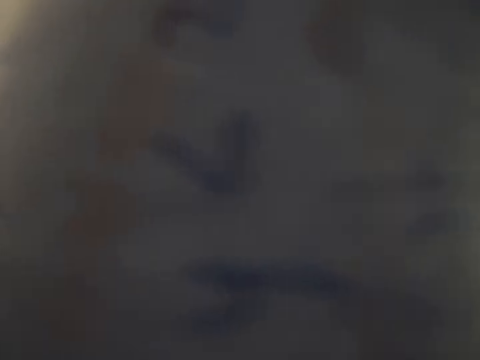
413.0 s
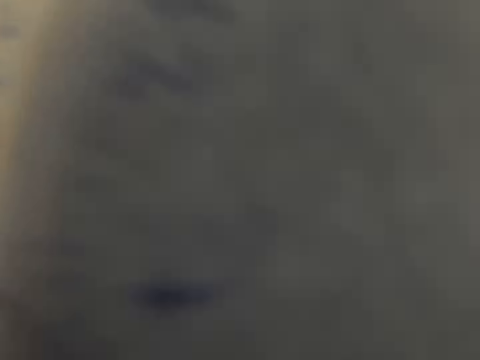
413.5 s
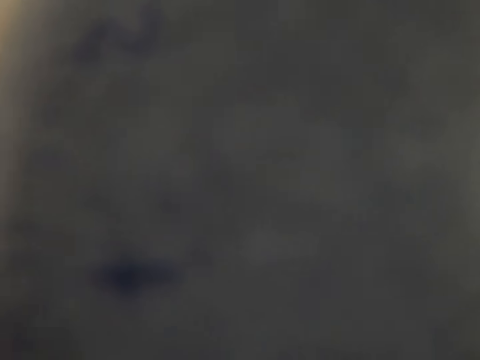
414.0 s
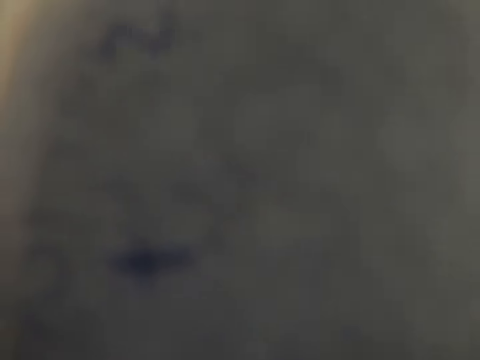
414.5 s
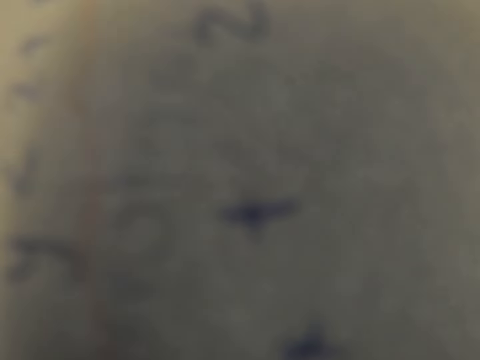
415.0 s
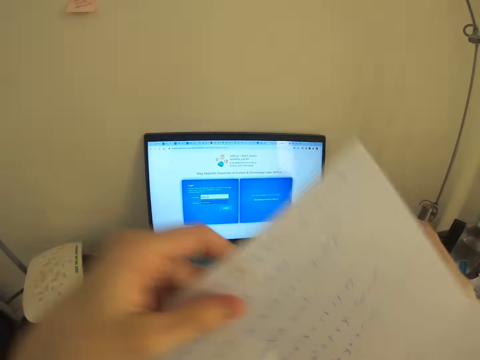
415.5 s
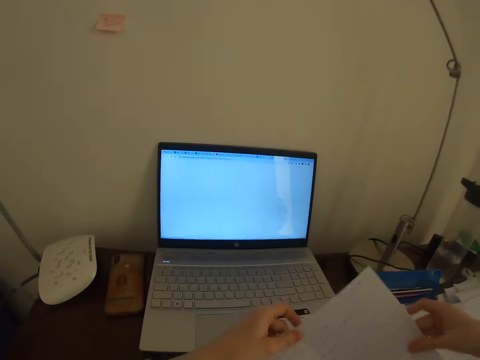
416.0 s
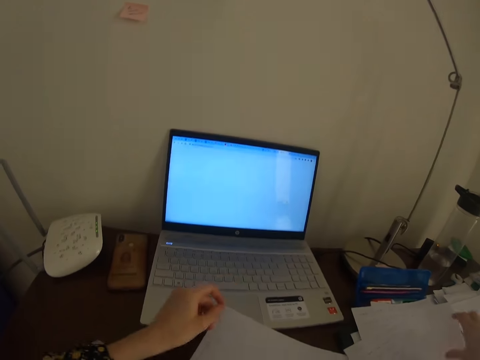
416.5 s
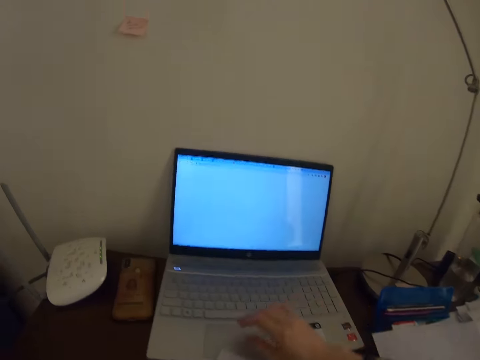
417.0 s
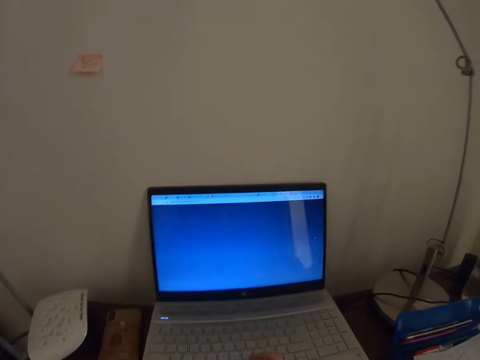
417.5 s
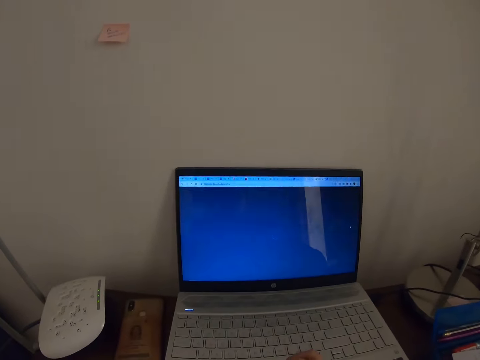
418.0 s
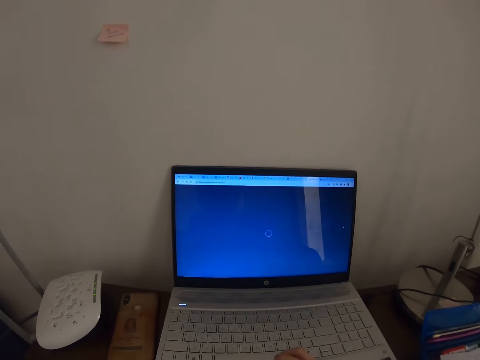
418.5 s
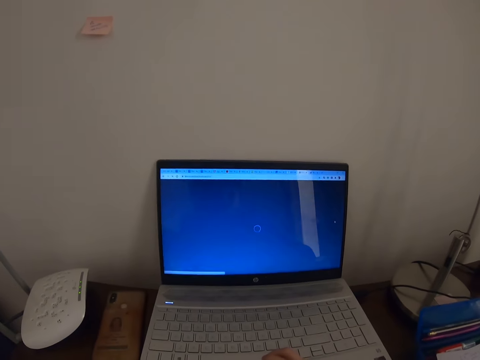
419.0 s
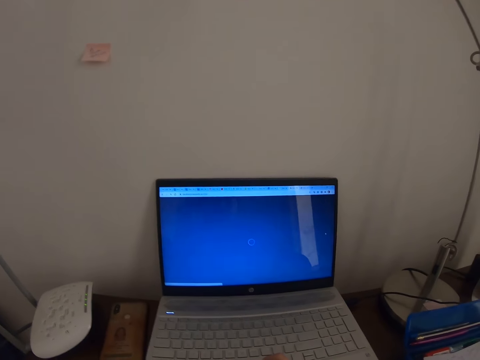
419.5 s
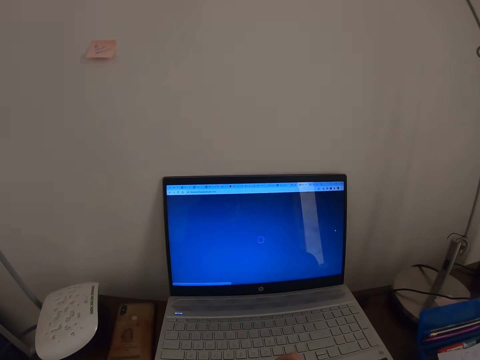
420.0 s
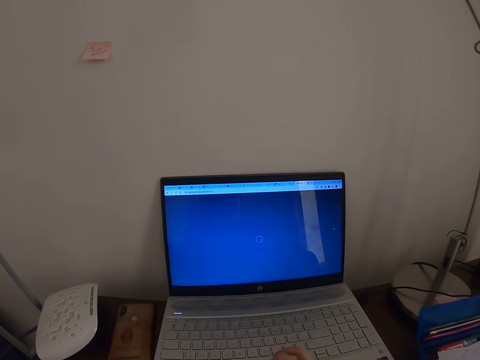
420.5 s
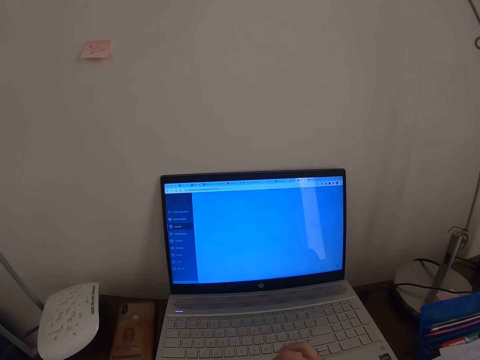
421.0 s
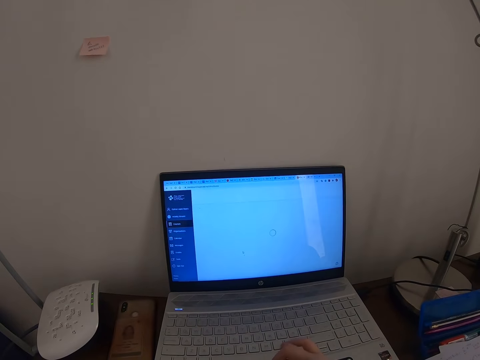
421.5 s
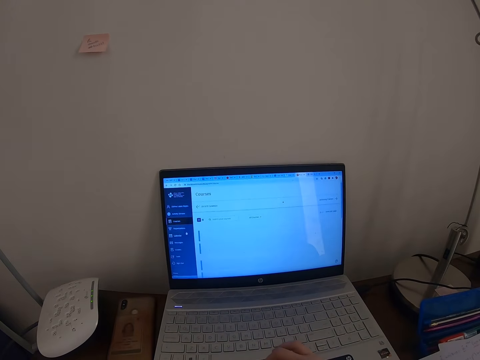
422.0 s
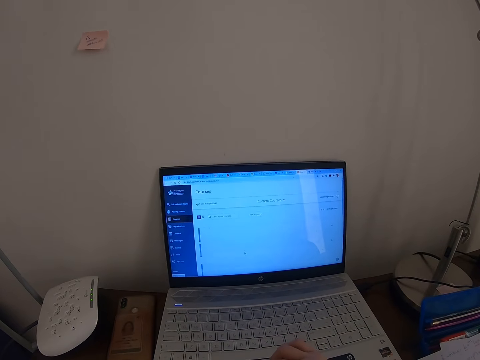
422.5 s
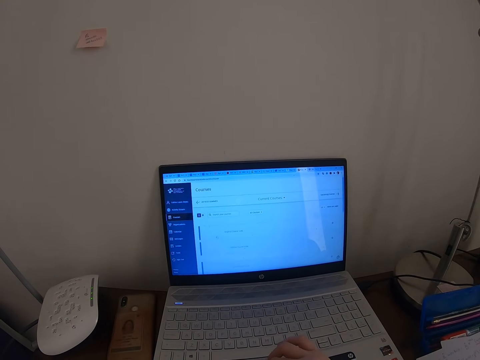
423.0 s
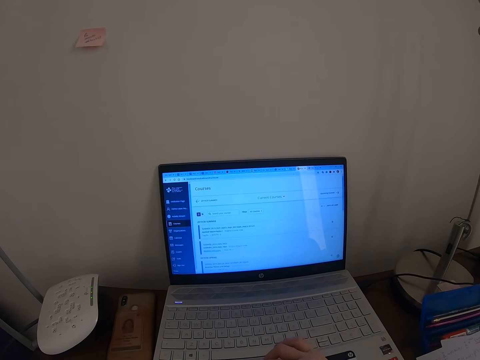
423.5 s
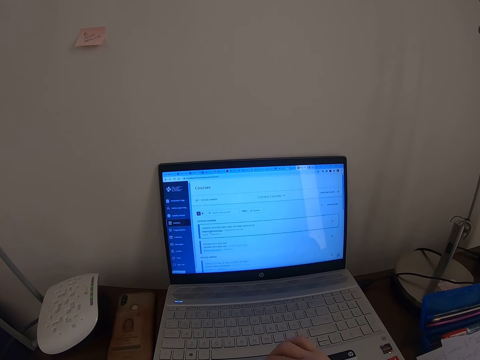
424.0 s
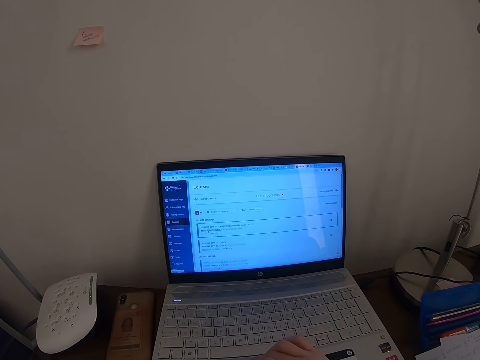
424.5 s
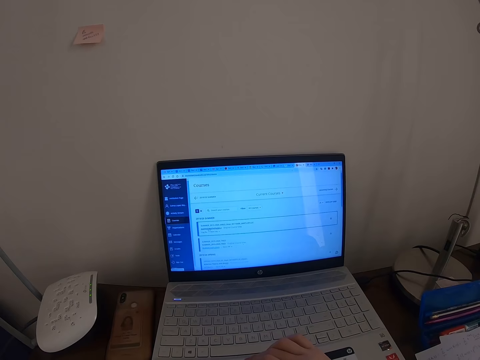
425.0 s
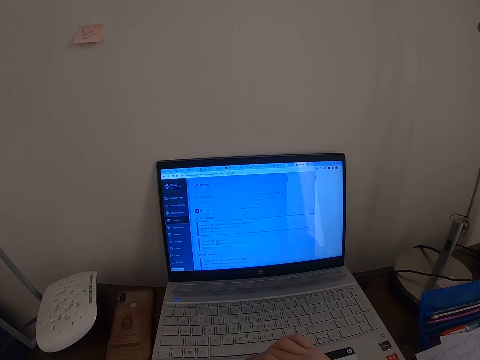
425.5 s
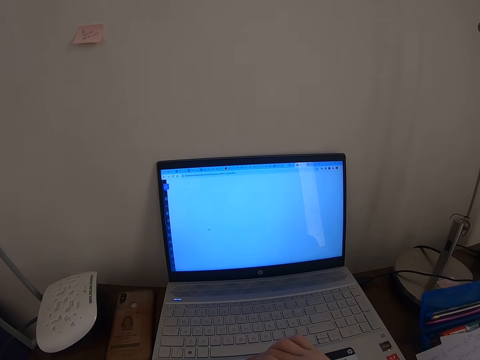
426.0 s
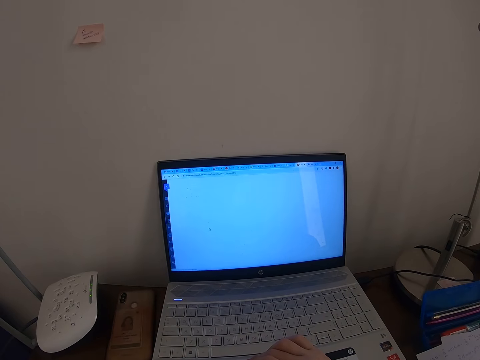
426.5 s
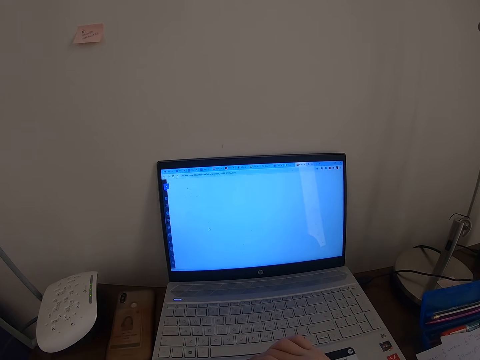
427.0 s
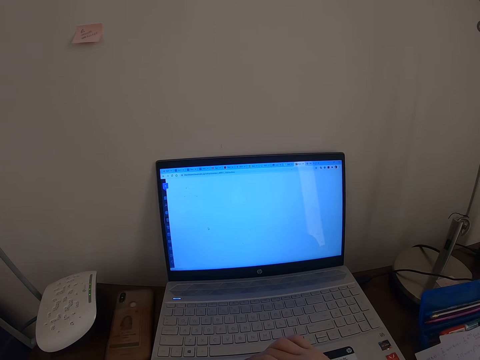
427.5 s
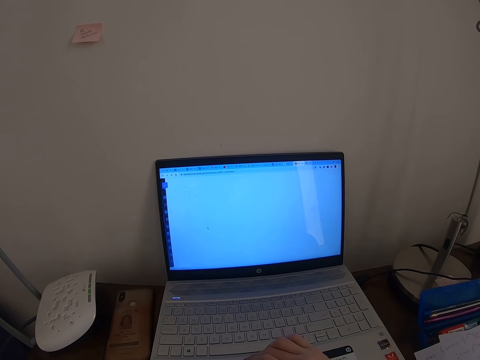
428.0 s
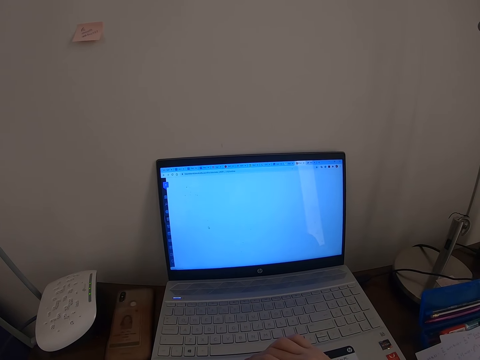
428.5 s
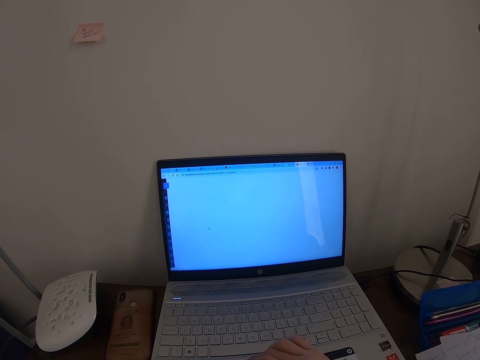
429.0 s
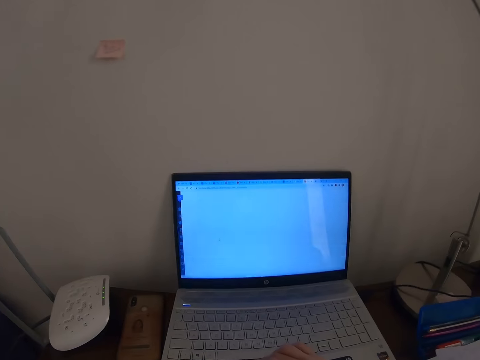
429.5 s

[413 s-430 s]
The camera wearer holds the paper with both hands. They put the paper aside. They touch the laptop. They operate the laptop. They look at the laptop. They press the laptop.

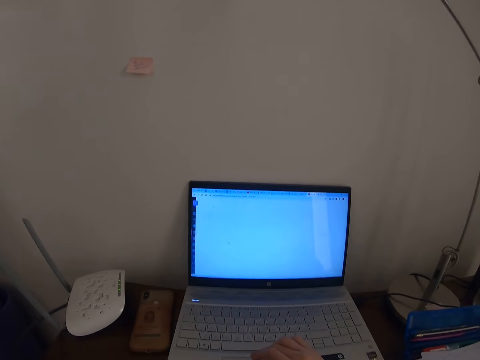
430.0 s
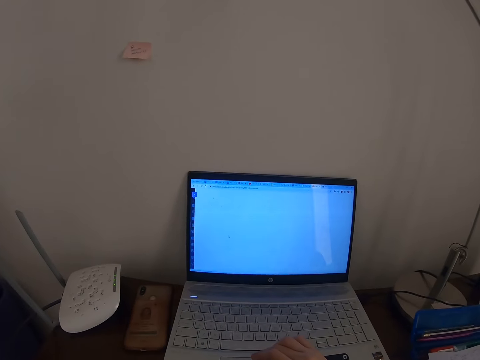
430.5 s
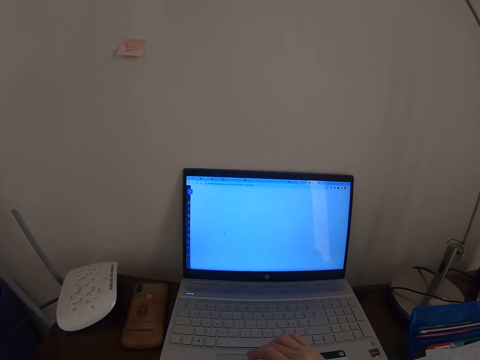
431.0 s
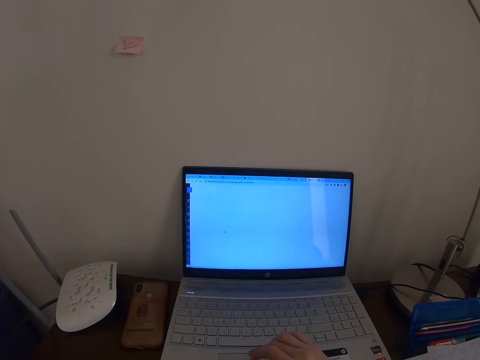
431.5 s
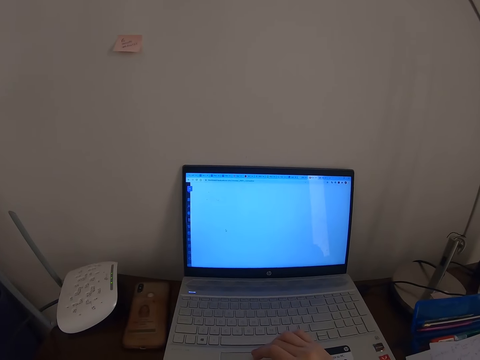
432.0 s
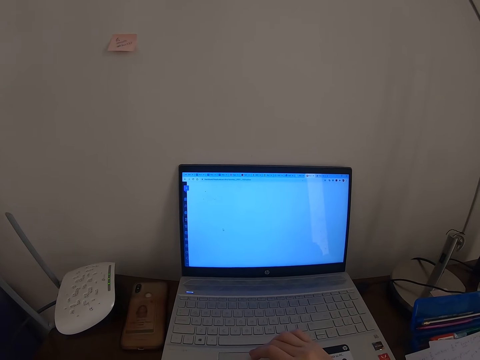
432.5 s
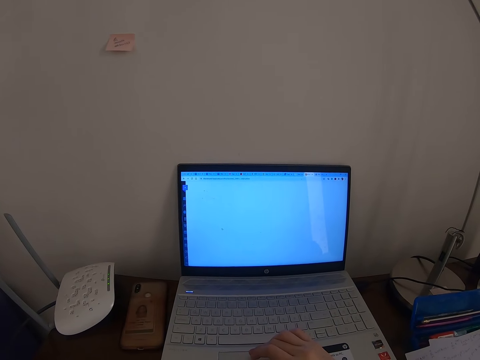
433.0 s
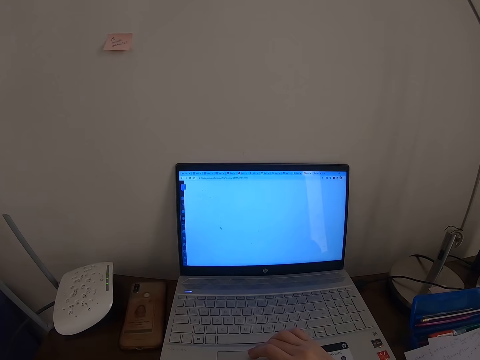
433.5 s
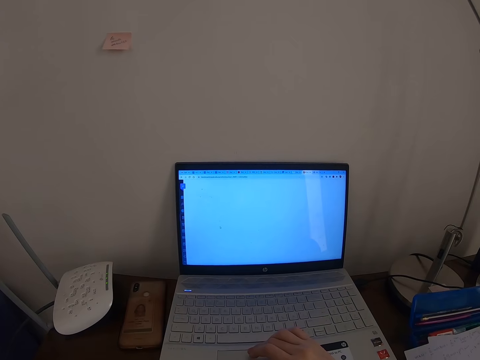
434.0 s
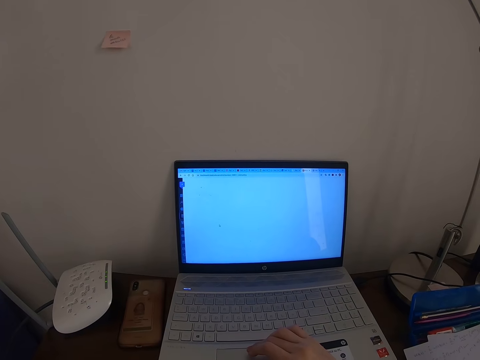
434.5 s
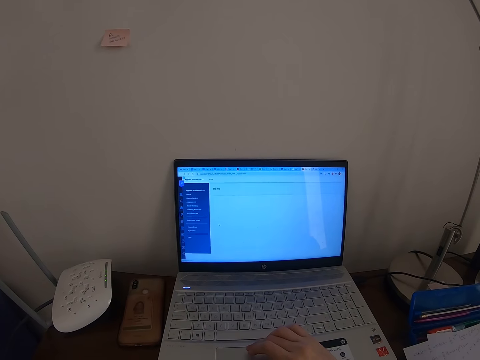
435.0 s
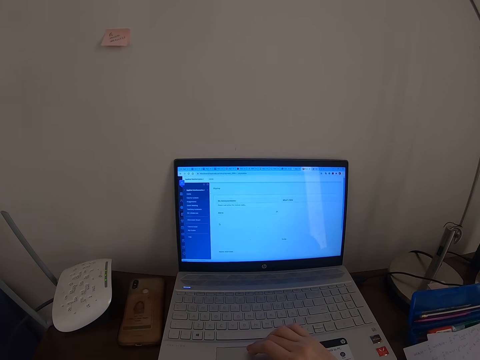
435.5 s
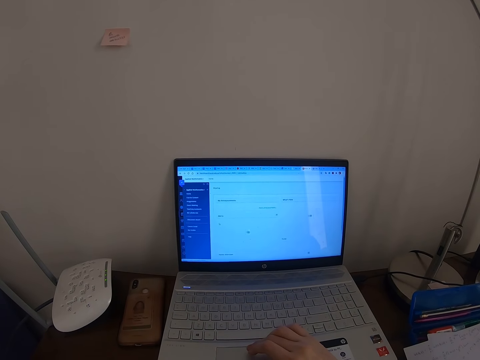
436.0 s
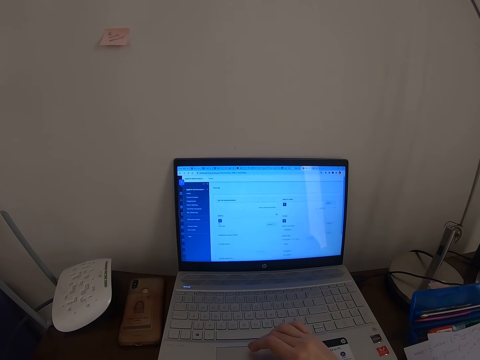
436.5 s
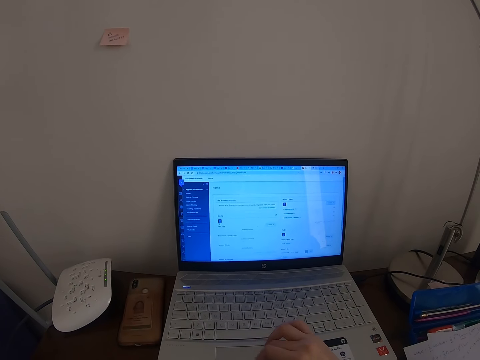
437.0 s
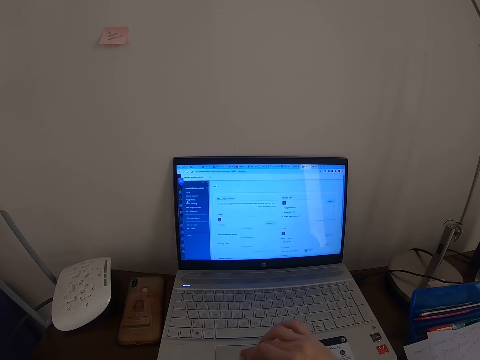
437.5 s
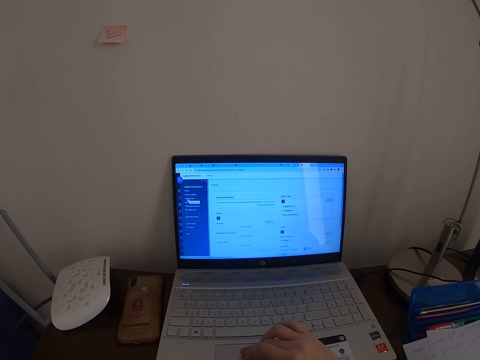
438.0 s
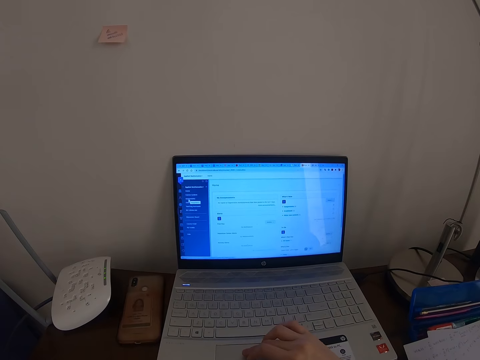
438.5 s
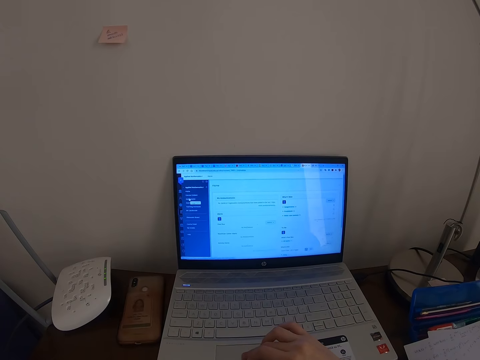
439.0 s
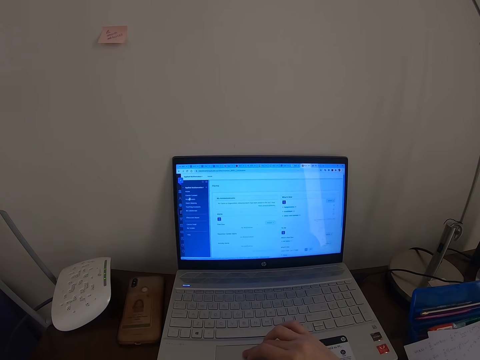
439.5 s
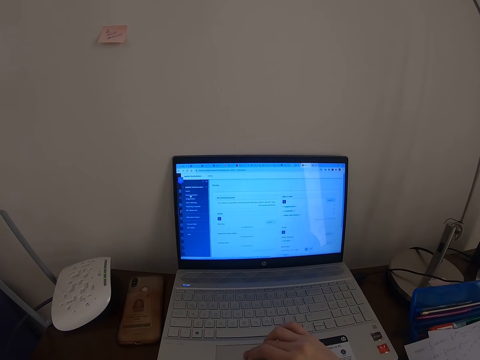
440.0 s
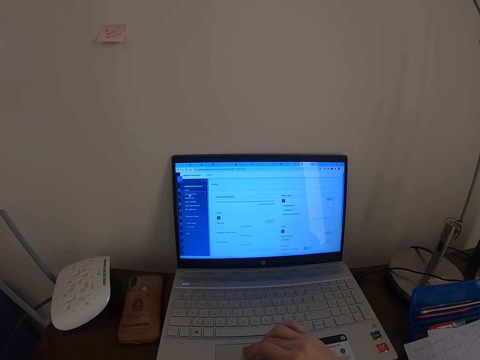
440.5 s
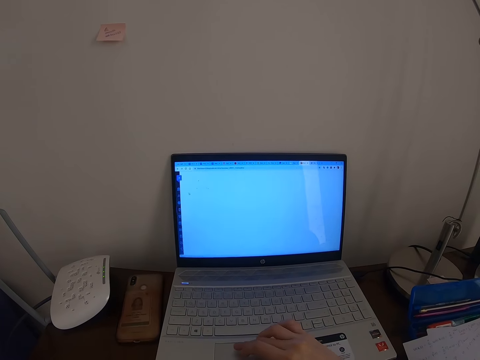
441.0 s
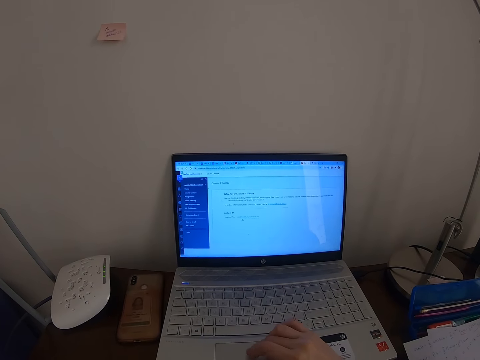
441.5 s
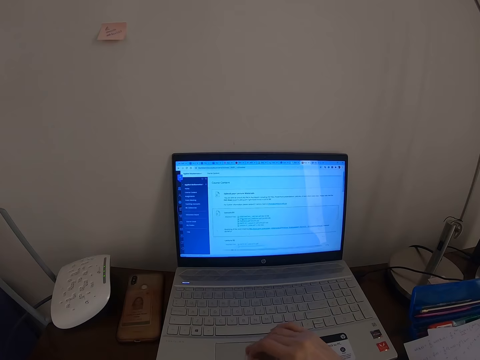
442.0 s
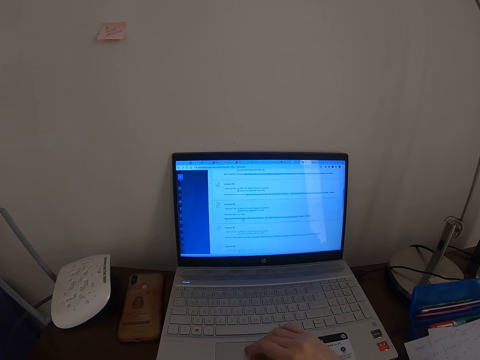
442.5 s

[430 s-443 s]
The camera wearer looks at the laptop. They operate the laptop. They press the laptop.
